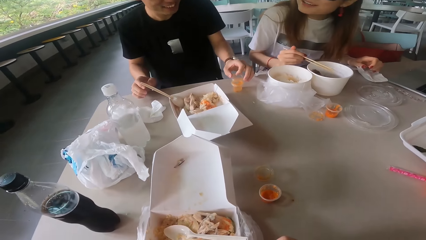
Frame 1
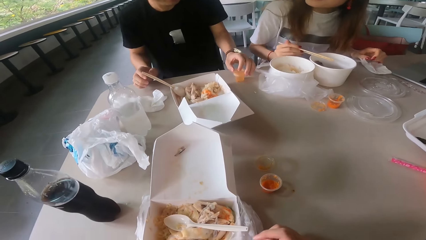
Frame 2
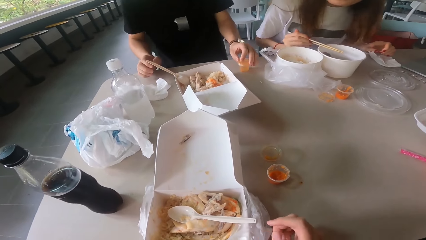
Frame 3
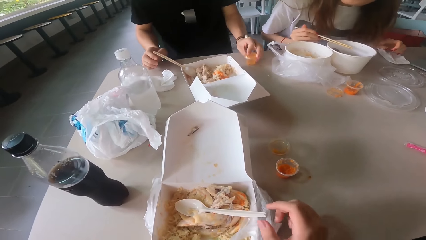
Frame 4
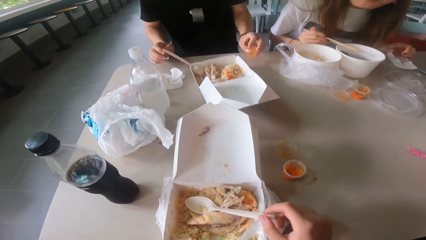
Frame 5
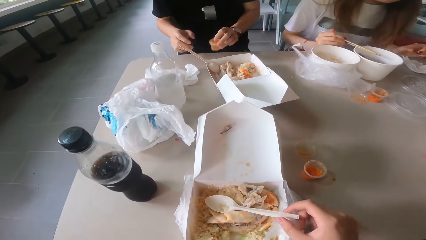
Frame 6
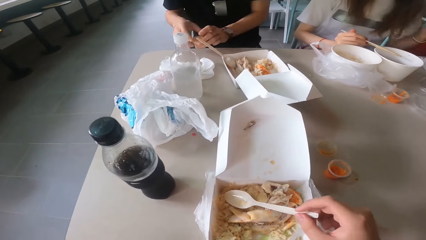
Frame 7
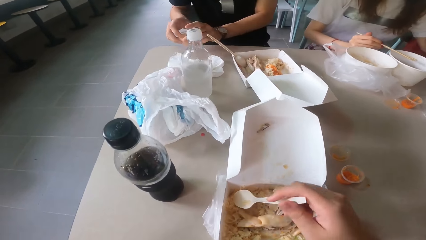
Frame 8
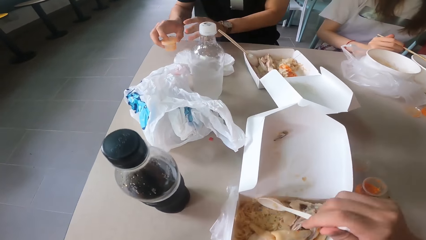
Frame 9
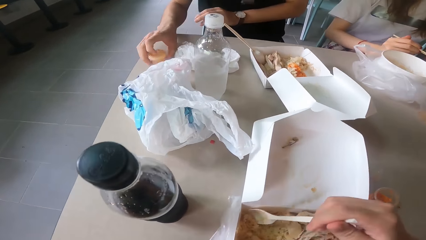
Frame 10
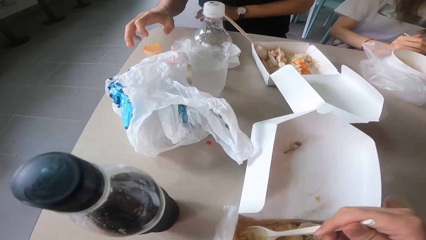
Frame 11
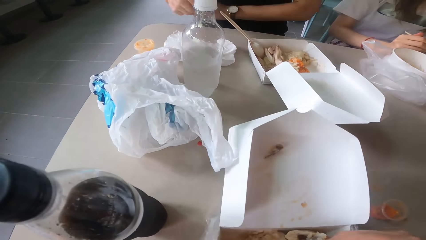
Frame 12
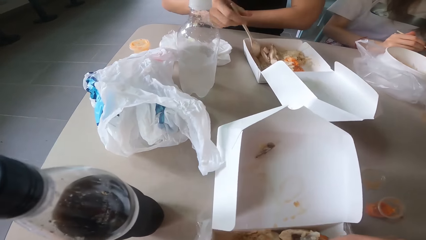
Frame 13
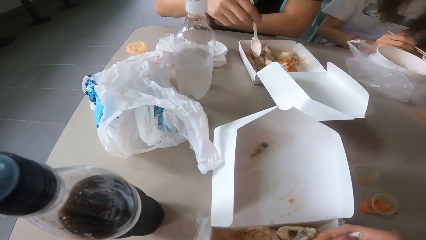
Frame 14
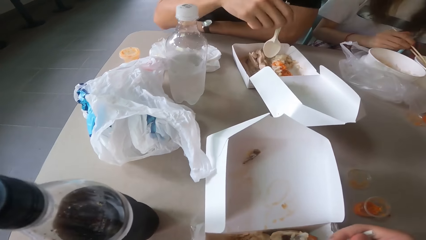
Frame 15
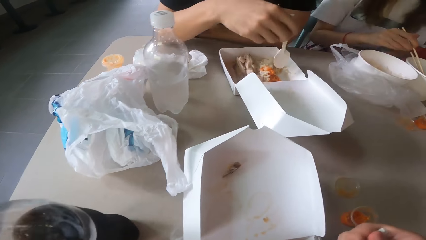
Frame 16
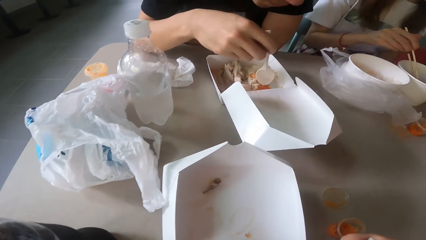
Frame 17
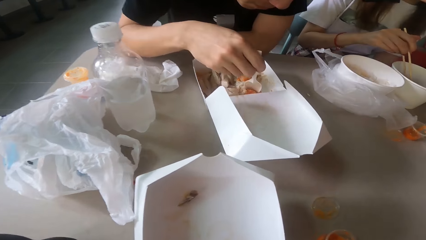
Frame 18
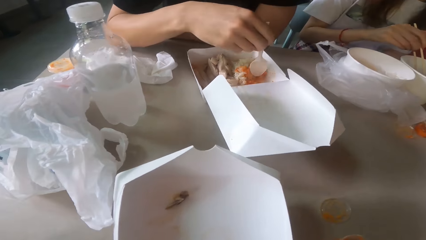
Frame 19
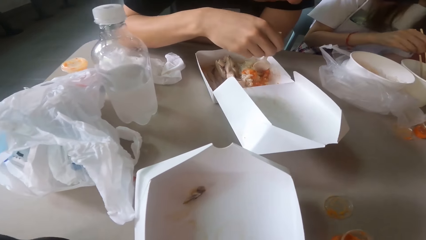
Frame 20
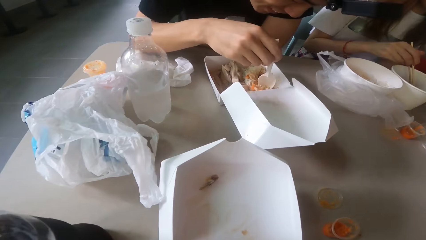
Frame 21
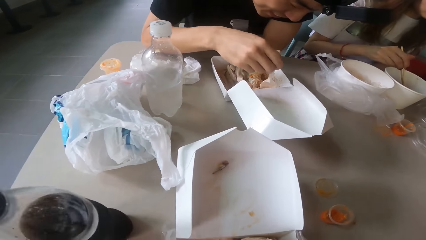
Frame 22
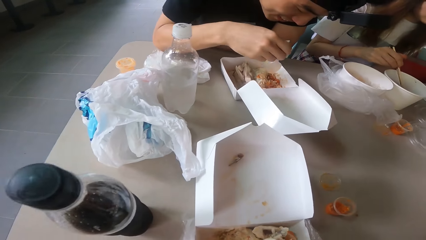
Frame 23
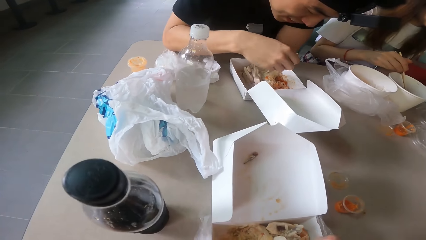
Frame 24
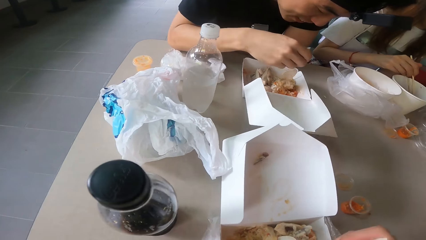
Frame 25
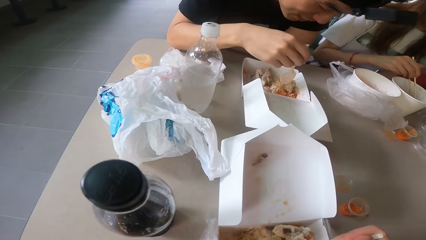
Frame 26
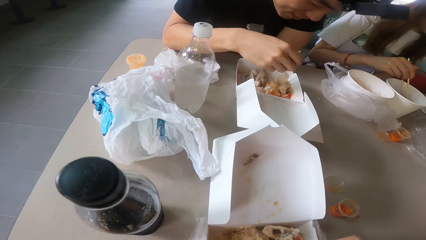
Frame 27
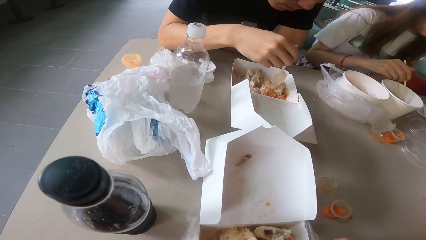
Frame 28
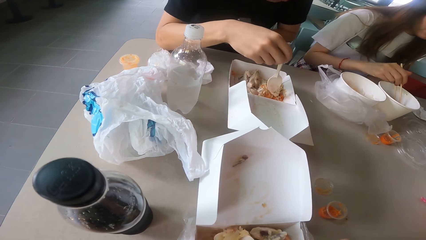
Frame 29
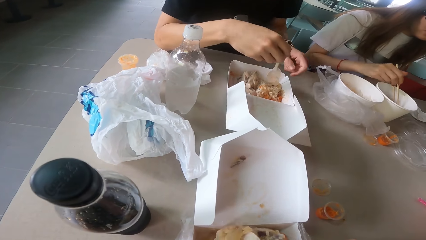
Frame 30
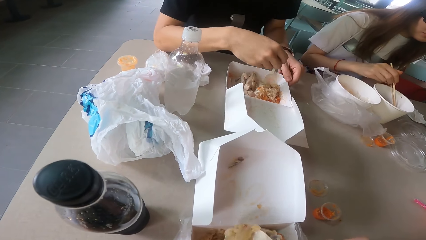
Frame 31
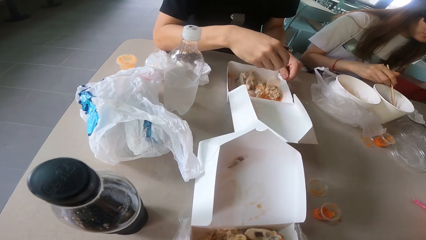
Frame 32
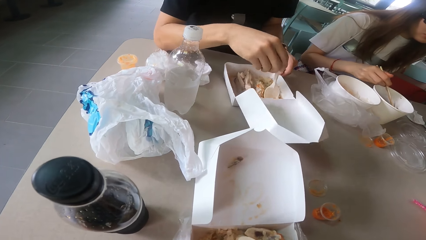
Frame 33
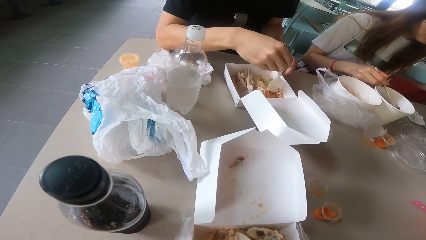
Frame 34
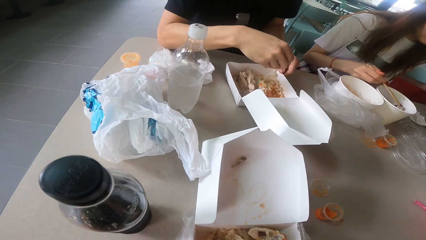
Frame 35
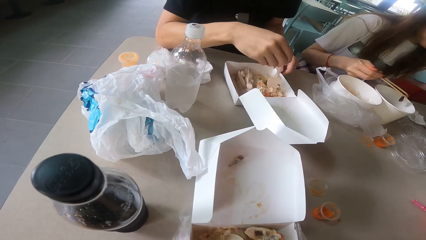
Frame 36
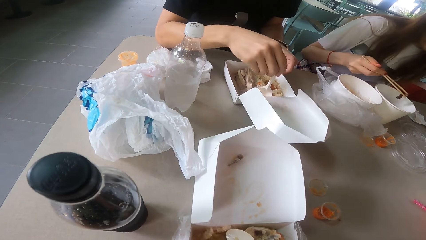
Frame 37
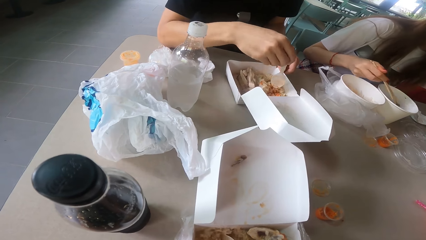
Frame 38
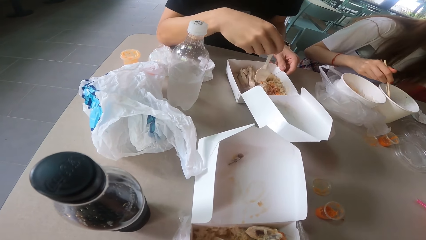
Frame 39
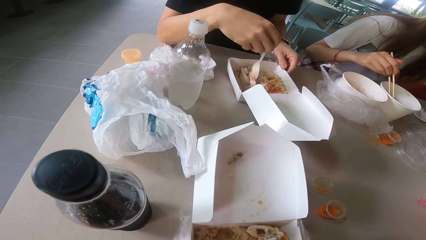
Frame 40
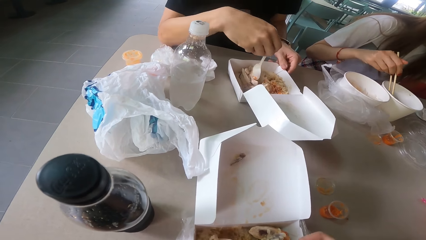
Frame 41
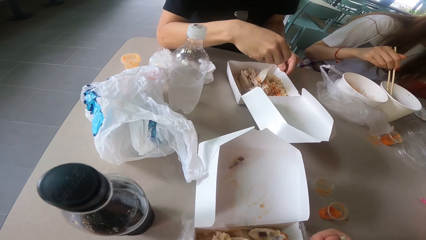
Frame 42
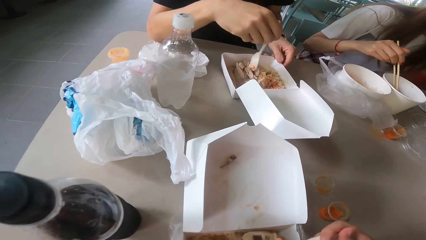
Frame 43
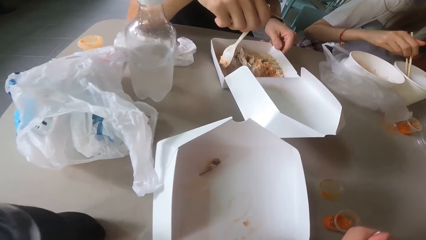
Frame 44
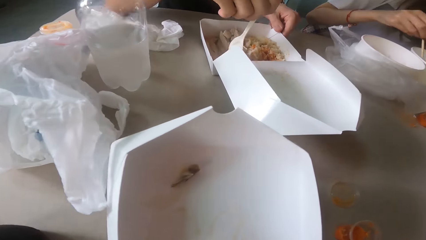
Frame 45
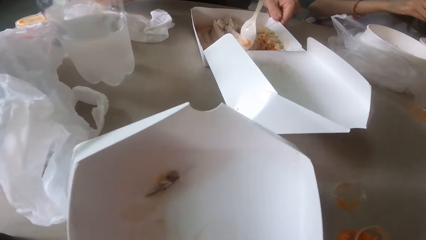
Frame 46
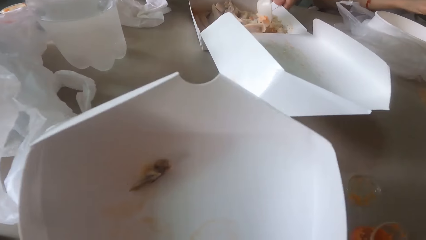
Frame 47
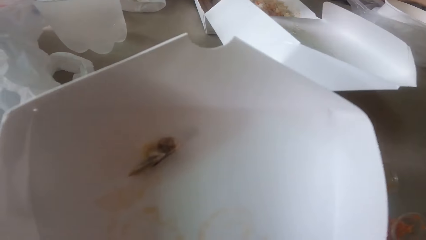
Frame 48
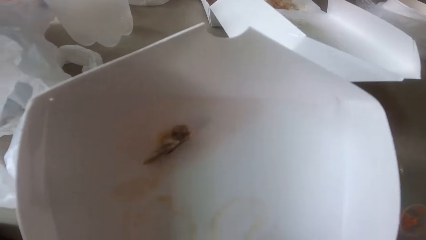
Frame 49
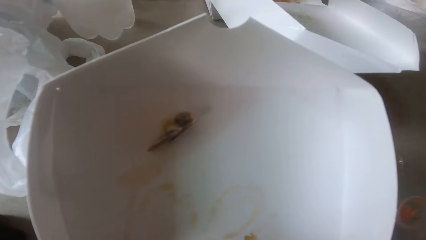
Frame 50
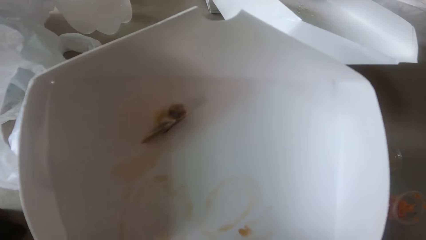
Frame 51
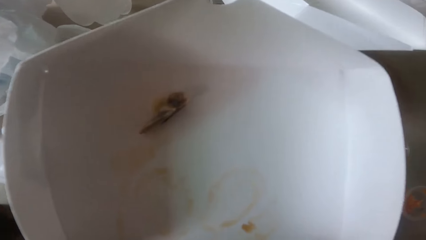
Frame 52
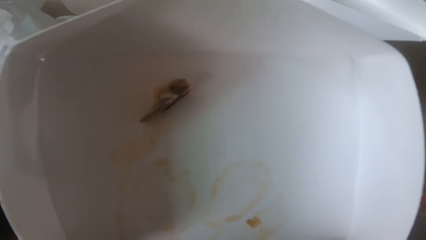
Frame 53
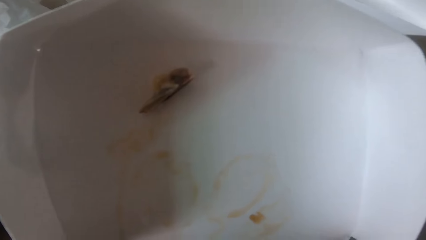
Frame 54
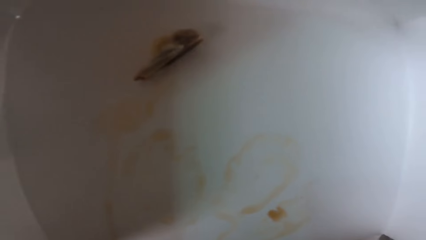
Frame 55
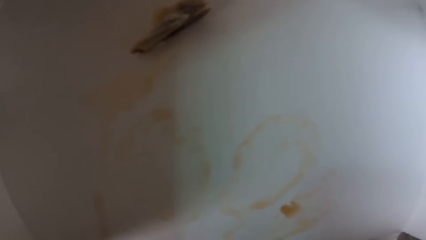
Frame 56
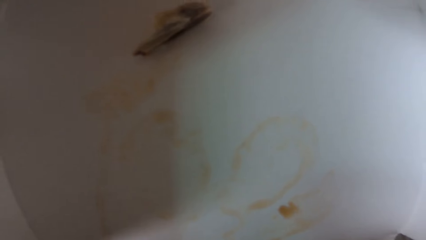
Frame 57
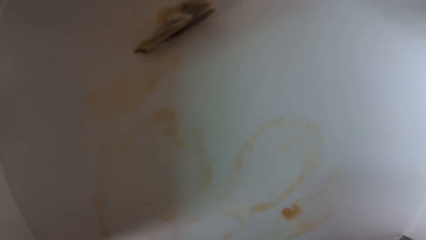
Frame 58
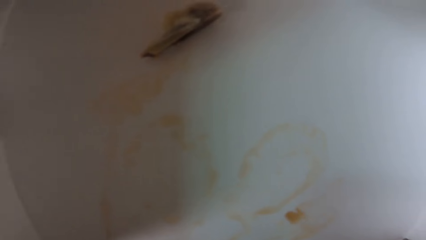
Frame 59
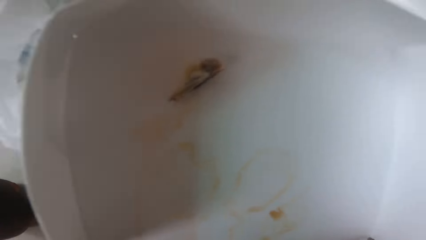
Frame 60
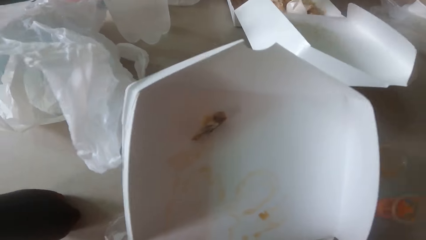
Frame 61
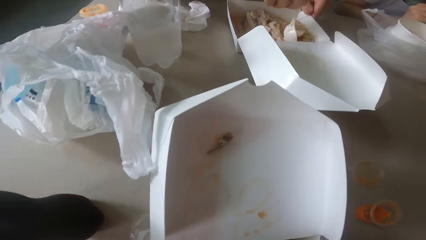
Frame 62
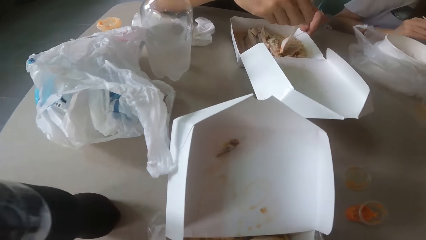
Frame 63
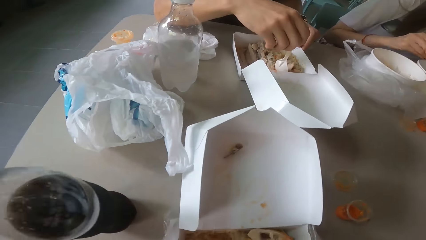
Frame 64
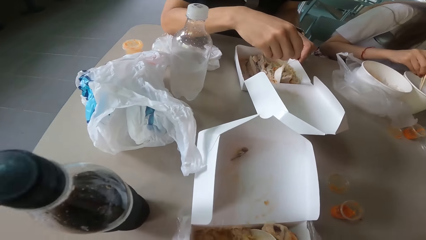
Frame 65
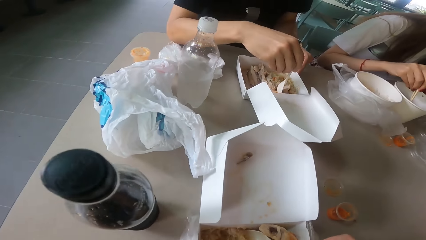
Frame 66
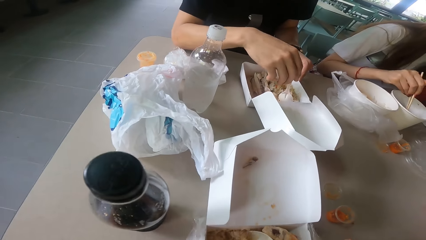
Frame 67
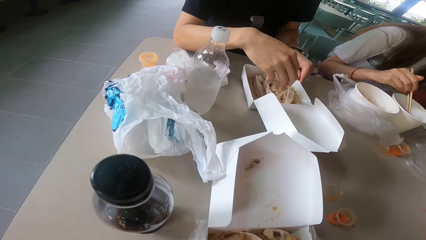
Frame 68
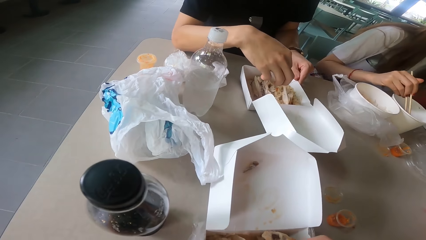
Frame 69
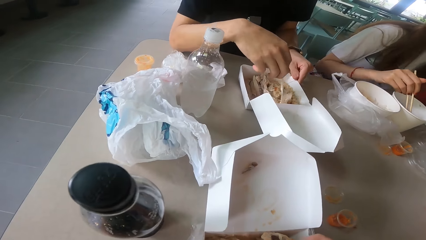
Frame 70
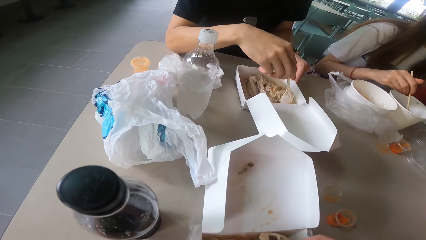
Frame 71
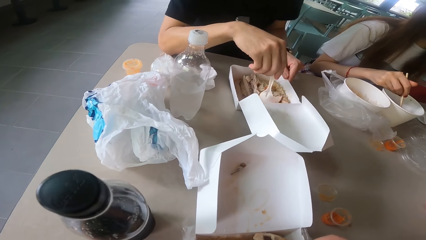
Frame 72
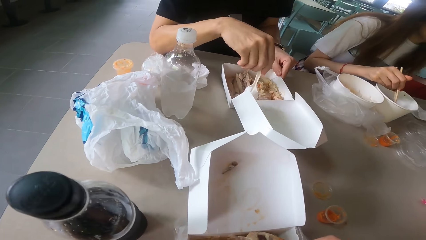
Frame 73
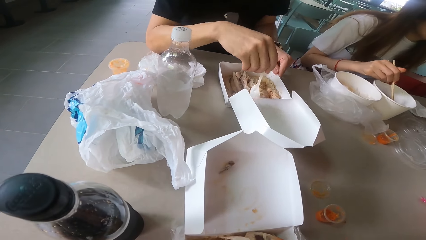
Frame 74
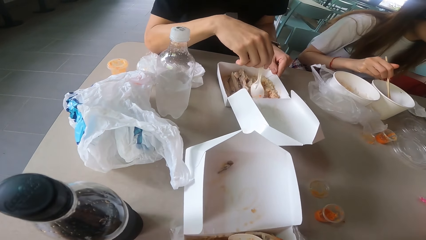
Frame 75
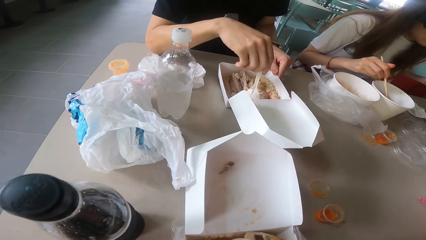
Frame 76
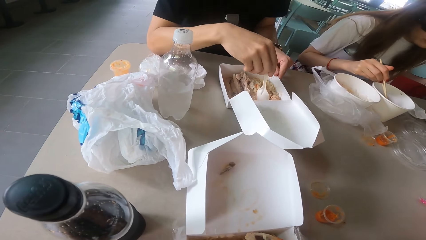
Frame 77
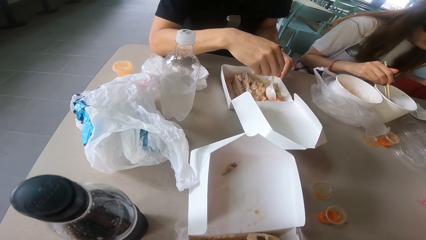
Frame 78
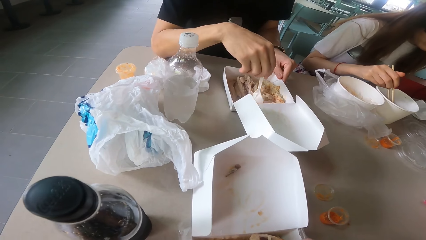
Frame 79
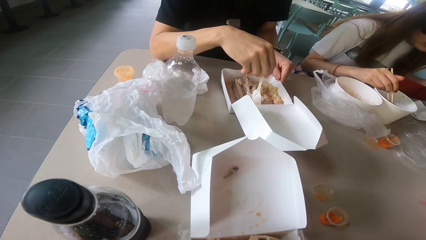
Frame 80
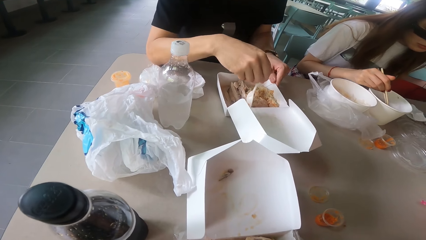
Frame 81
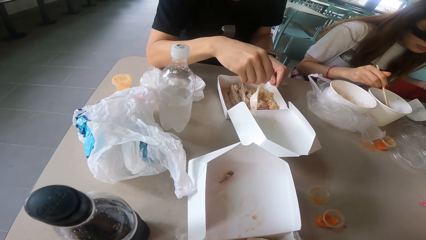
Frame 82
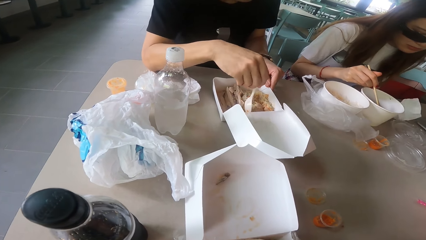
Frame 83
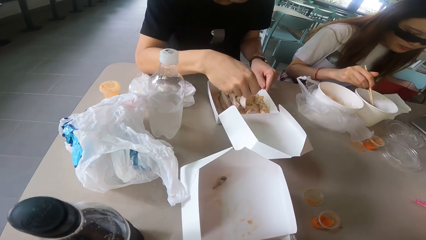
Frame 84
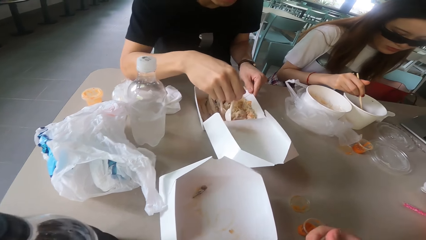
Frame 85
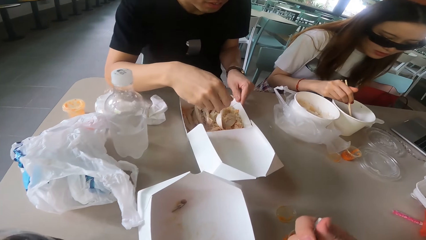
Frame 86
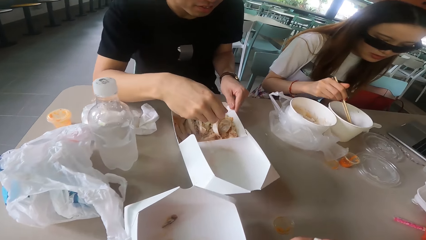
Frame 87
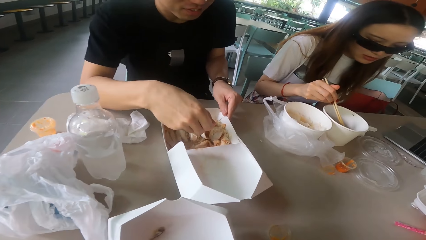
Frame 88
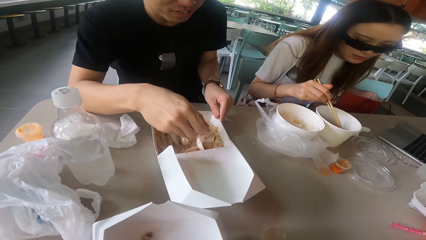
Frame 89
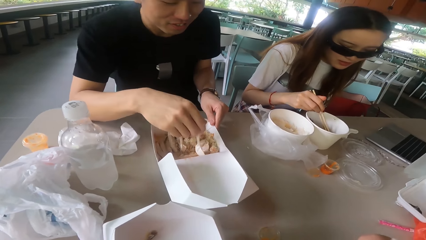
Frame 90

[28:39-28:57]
A woman looks at a man. The man moves the sauce on the table. The camera wearer eats the food with a spoon. The man puts the sauce on the table and spreads sauce in the dish. The woman takes a piece of meat with a chopstick. The camera wearer scoops food with the spoon. The man holds the paper dish. He spreads sauce in the dish. The camera wearer lowers his head towards the paper. The man spreads sauce in the dish. The woman dips her chopsticks in the dish. The man spreads sauce in the dish.
